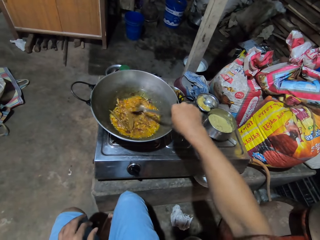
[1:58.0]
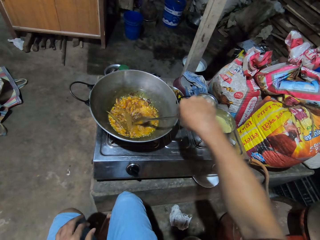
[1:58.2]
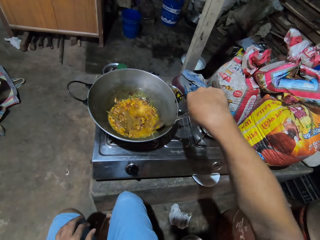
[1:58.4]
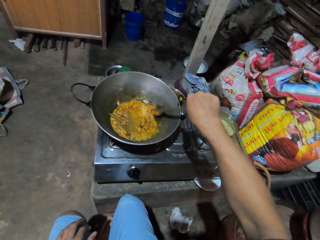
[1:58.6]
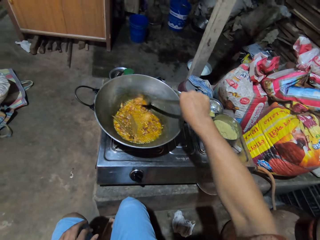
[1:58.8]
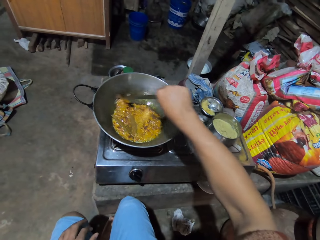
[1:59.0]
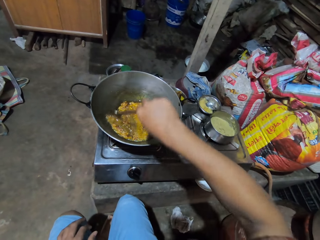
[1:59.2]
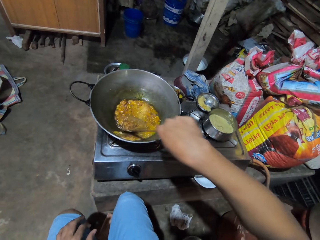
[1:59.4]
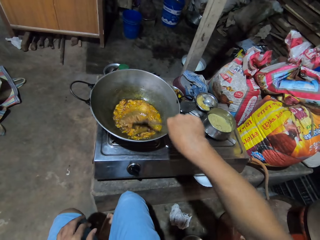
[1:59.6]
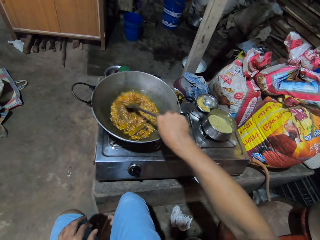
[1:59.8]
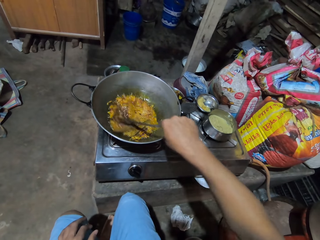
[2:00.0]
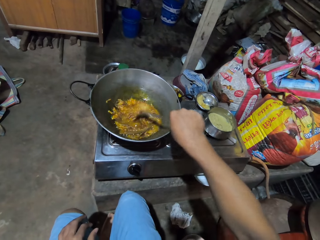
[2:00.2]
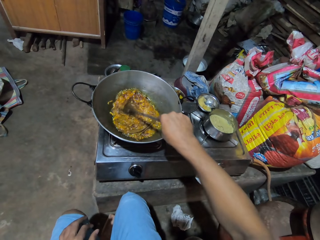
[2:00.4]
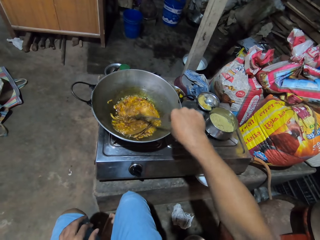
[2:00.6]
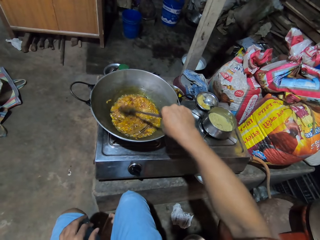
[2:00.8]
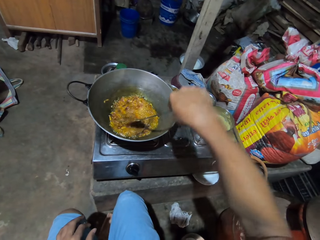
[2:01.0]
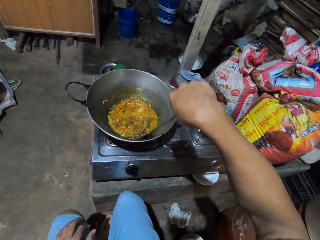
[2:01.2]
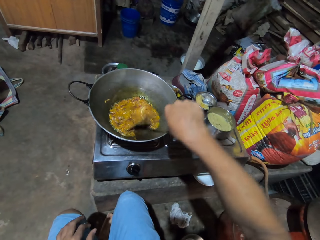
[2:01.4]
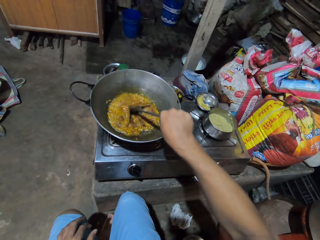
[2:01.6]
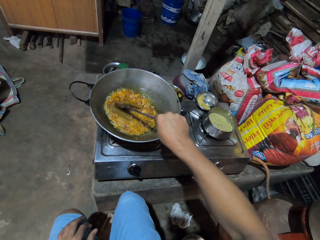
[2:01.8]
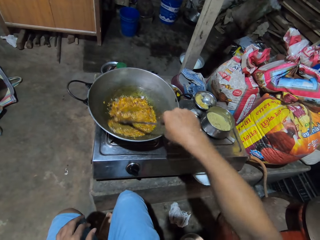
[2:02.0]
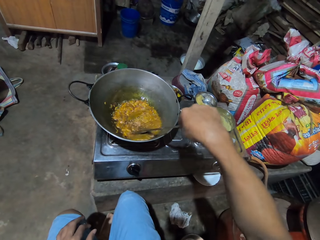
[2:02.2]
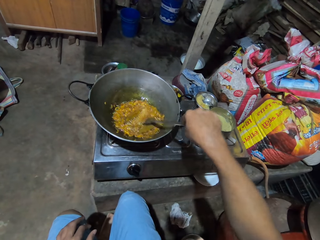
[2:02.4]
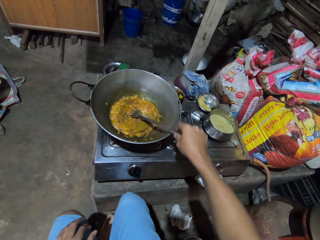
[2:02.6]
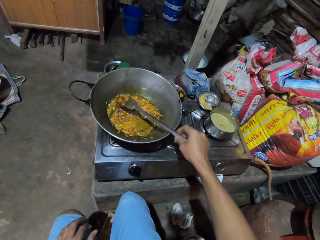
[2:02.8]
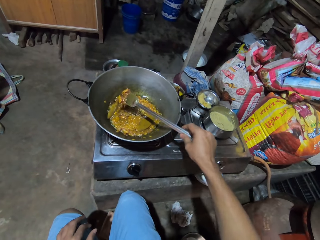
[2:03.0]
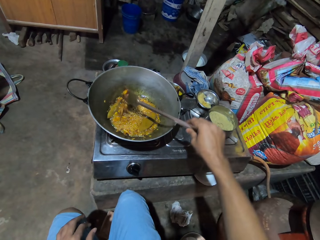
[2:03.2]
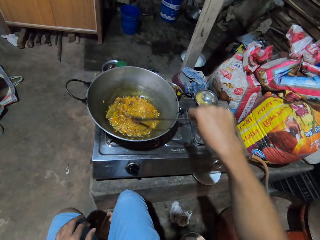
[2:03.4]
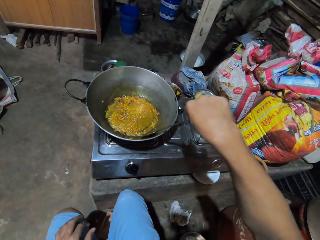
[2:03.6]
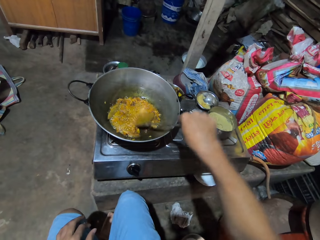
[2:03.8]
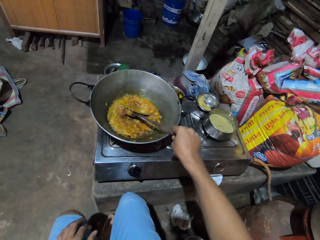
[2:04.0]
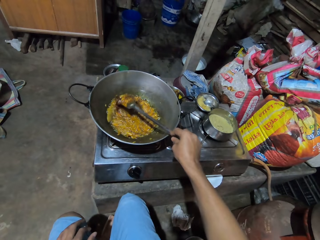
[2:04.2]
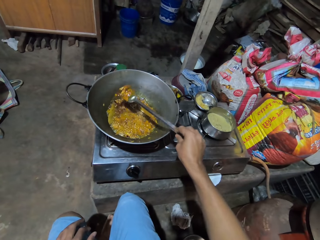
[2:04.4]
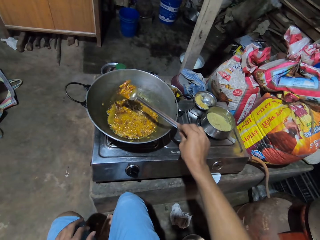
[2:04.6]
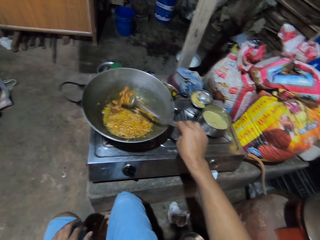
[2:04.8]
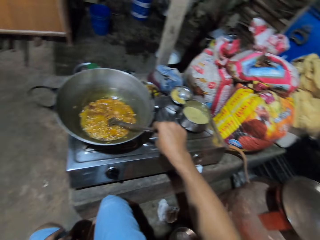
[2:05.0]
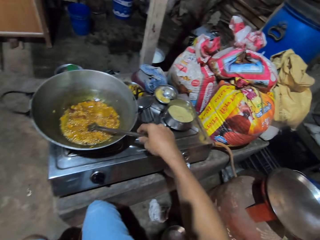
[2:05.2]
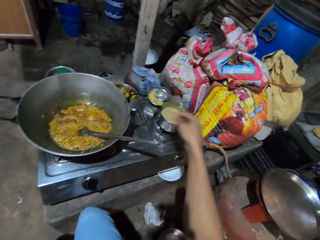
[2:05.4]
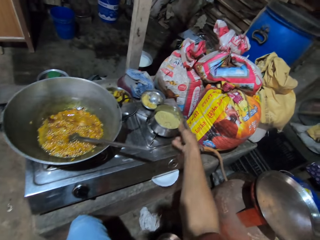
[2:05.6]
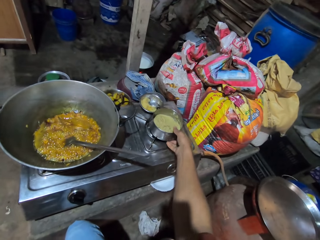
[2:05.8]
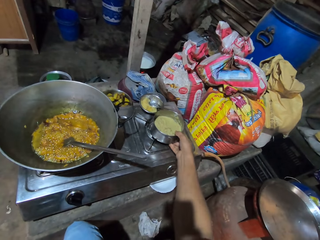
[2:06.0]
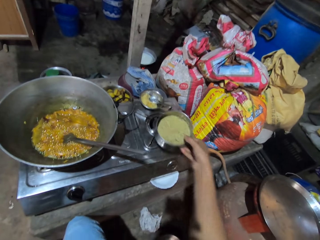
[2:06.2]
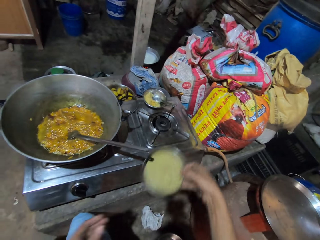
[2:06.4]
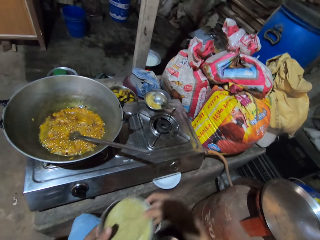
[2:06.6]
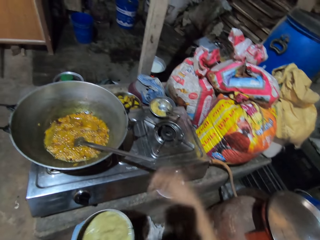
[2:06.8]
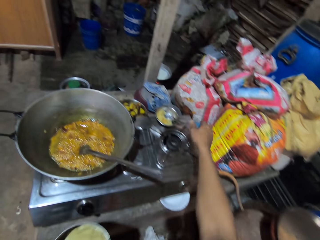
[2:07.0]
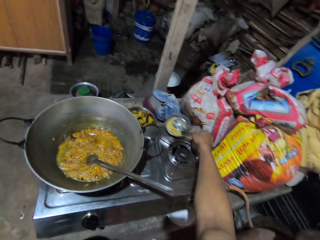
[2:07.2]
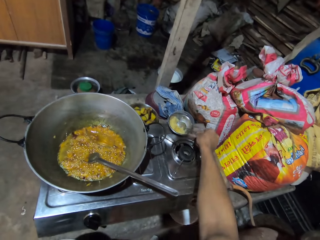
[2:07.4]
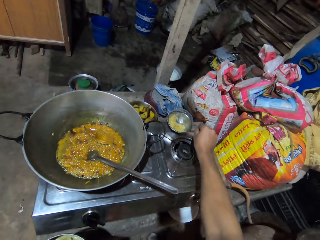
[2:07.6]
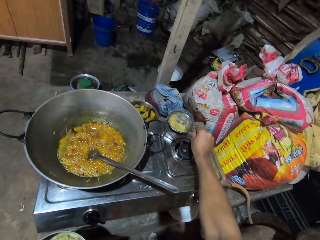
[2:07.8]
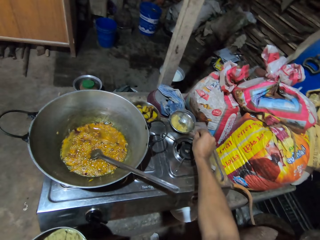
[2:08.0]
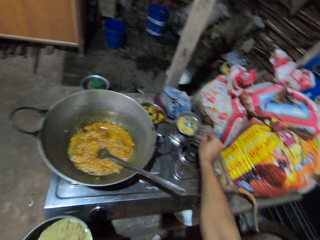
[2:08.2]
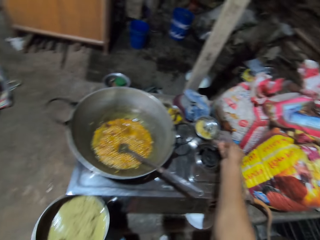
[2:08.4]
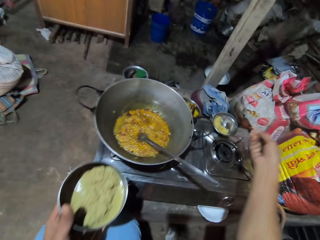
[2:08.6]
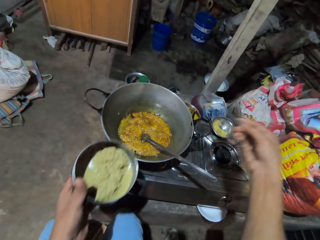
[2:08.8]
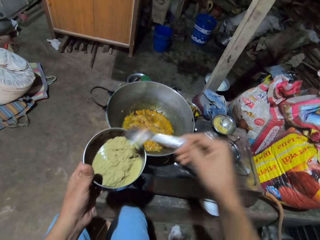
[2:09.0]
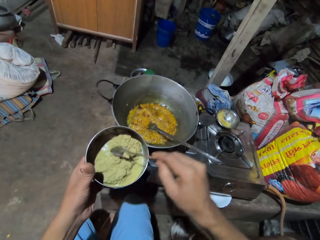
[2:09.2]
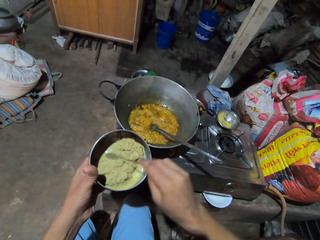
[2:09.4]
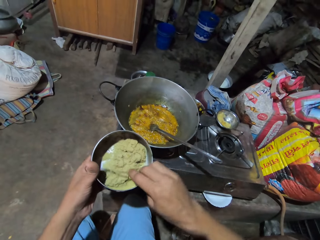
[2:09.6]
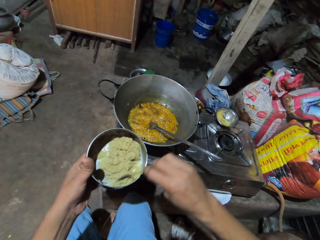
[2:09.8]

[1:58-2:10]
The camera wearer puts the spatula on the pan. They pick up a food container or pot. They pick up a spoon.

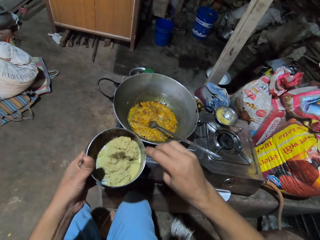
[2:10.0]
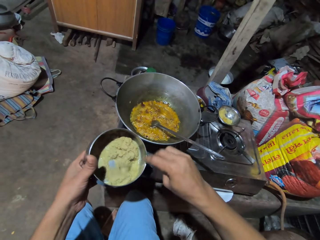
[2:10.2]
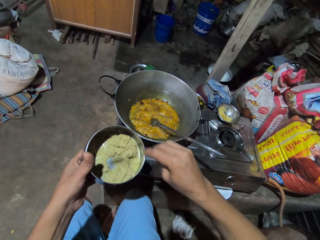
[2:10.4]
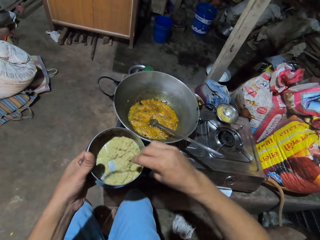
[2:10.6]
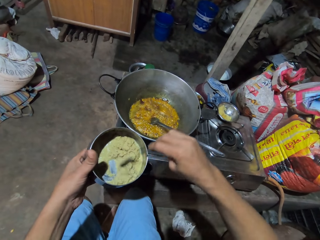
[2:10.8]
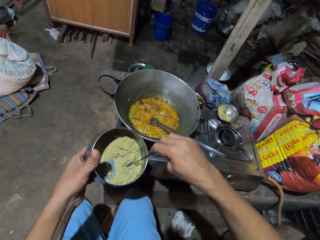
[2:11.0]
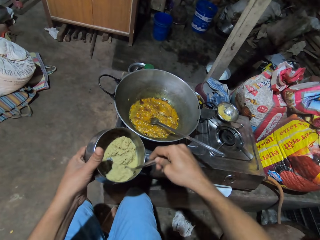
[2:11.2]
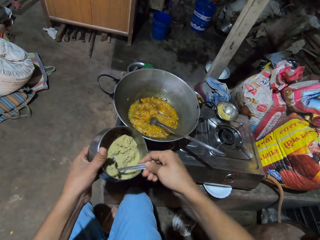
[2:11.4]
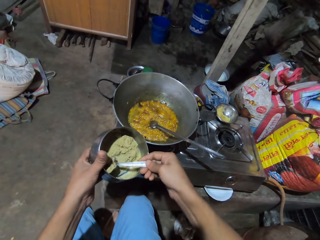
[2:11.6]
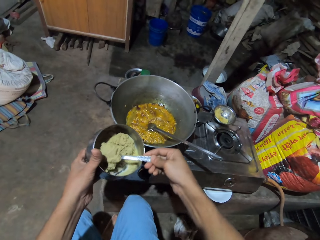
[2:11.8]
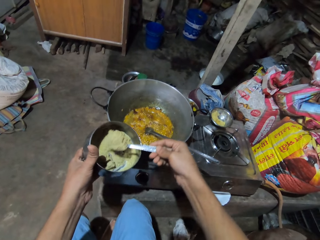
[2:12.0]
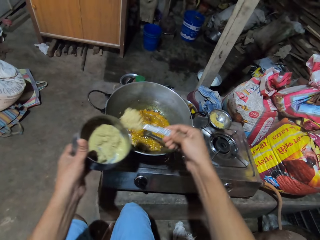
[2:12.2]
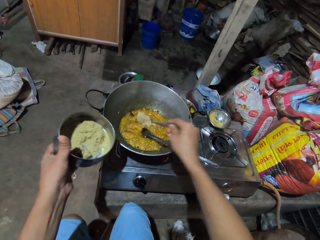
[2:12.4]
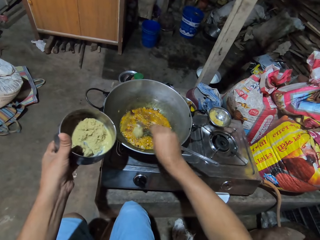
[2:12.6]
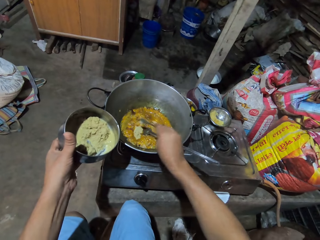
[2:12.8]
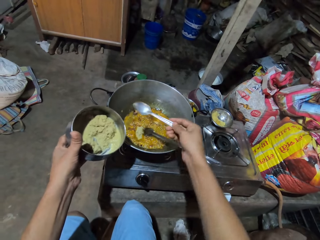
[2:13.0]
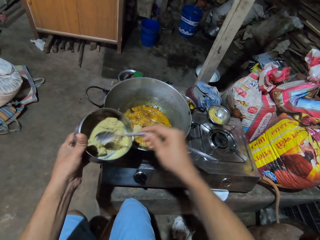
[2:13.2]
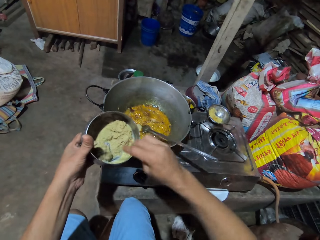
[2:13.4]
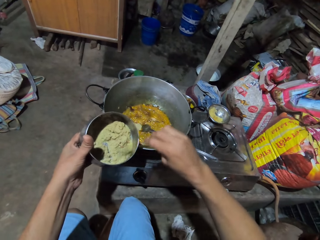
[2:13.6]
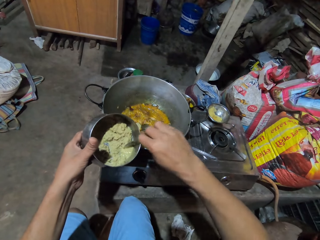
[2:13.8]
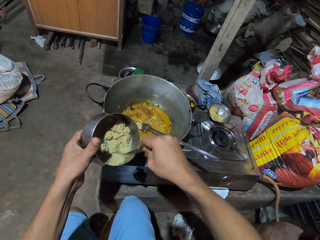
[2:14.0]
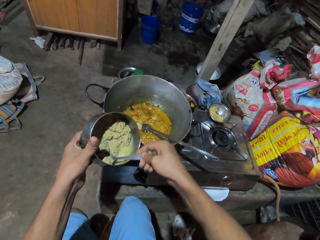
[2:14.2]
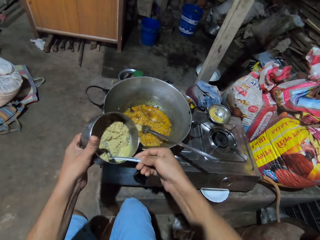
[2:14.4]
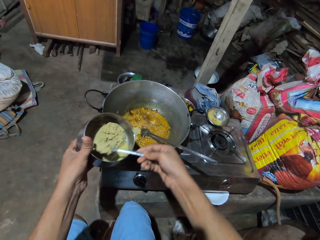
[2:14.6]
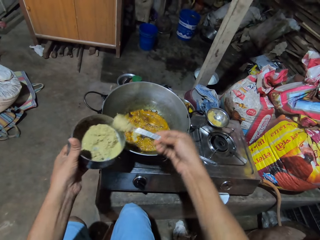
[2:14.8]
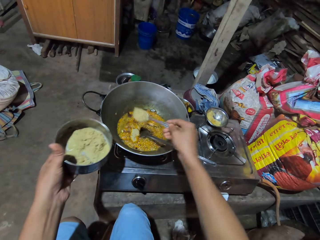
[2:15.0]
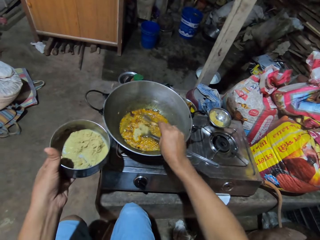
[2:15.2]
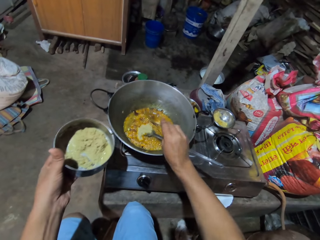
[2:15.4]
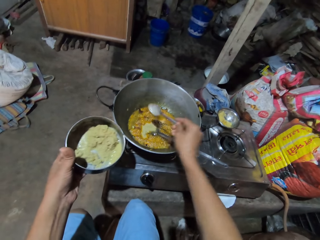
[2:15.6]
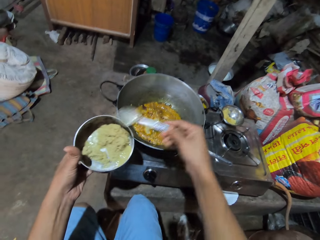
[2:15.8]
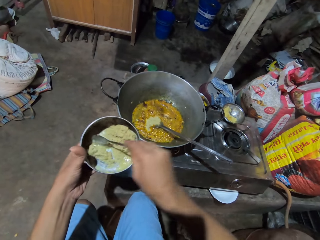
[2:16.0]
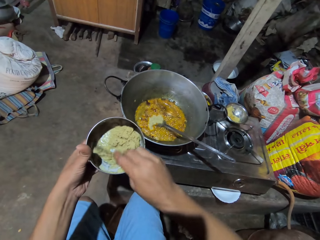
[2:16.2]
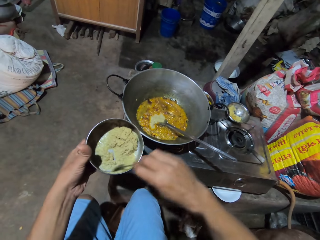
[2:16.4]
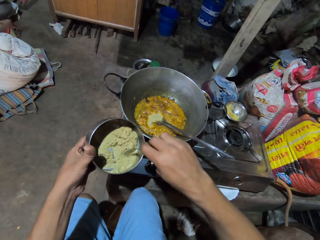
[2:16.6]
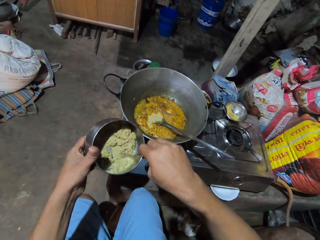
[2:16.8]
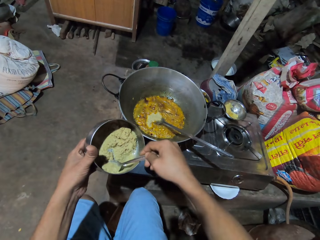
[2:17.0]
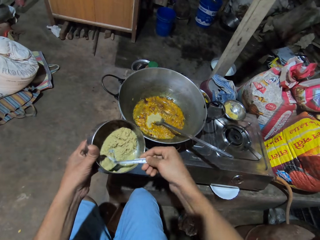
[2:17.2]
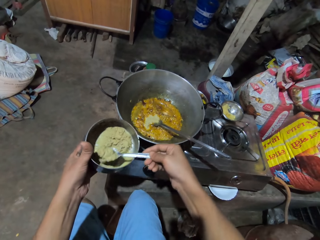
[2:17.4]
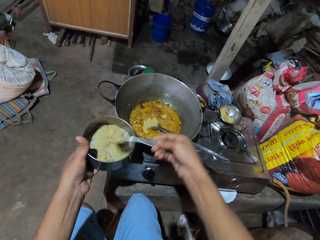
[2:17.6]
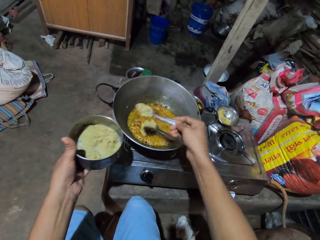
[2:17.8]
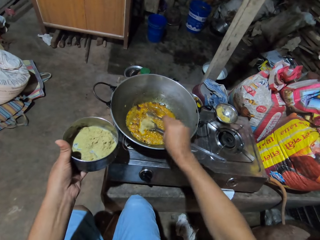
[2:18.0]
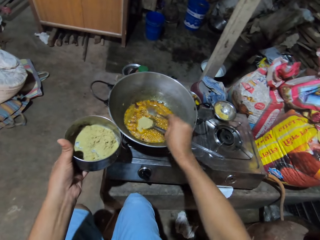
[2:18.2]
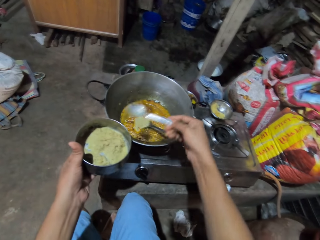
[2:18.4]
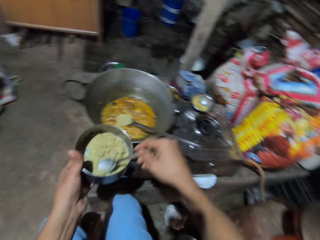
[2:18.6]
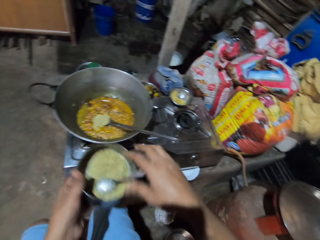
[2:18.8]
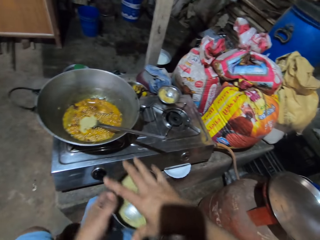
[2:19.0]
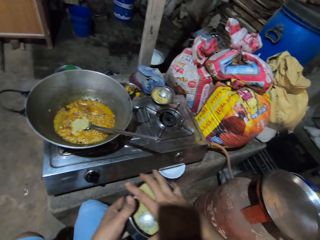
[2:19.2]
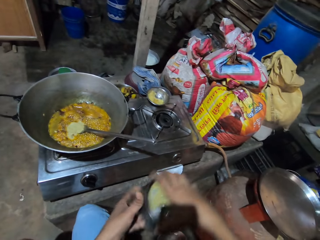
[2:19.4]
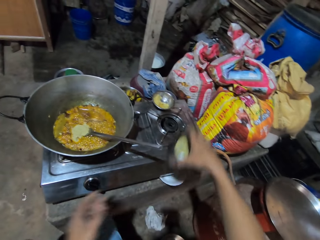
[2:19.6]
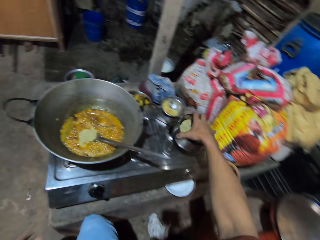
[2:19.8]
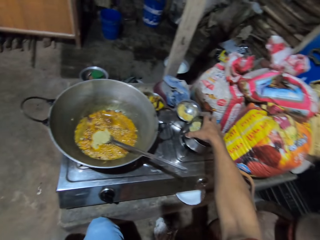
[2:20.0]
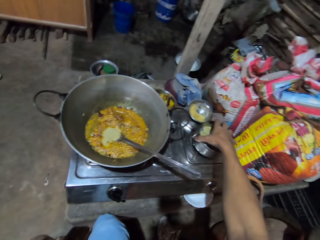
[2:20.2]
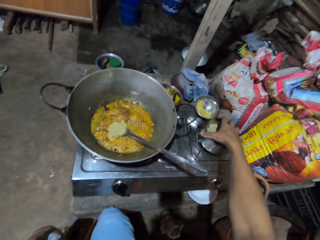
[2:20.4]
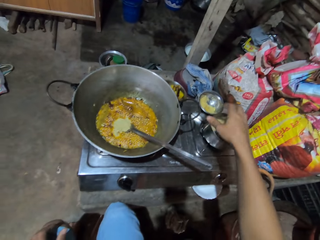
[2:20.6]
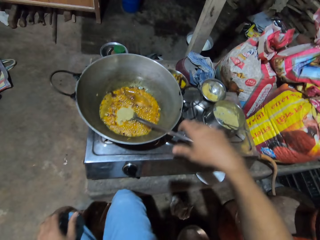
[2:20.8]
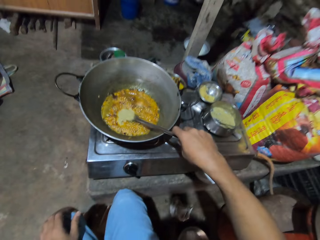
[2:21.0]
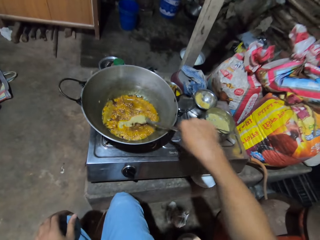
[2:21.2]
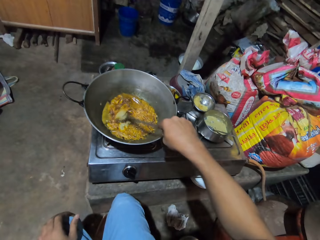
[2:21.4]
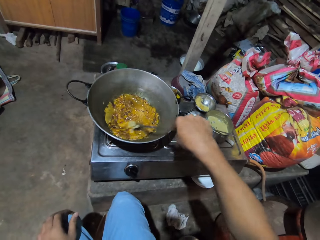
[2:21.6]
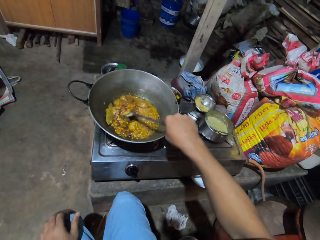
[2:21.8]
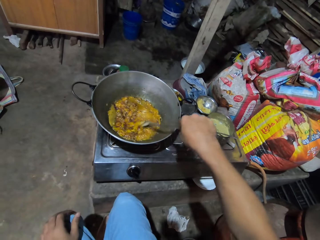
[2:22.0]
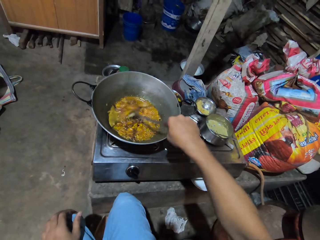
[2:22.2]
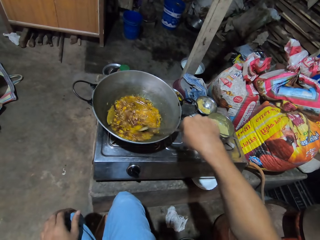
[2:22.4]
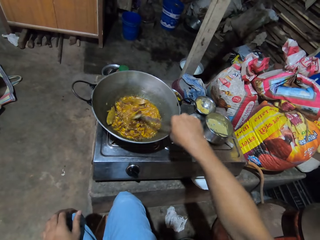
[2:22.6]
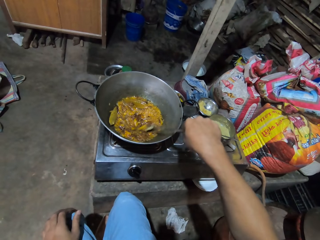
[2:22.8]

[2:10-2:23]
The camera wearer scoops food from the container or pot. They add food in the cooking pan. They scoop food from the container. They add food in the cooking pan. They scoop food from the container. They add food in the cooking pan. They put the spoon on the pot. They place the food container on the gas stove. They stir the food in the pan with a metal spoon.
